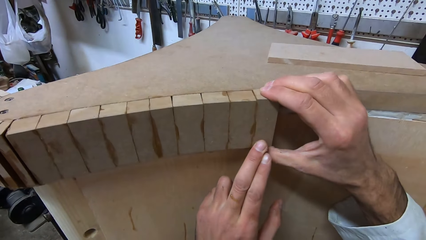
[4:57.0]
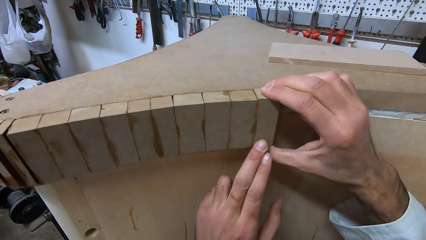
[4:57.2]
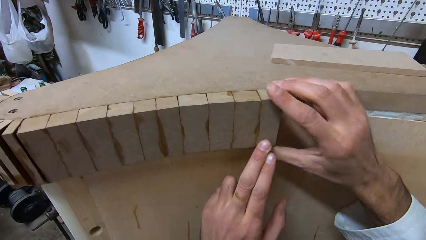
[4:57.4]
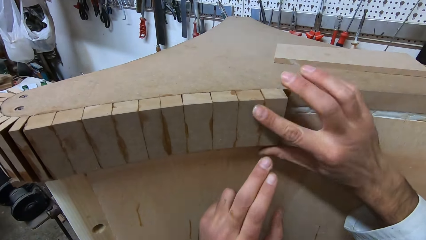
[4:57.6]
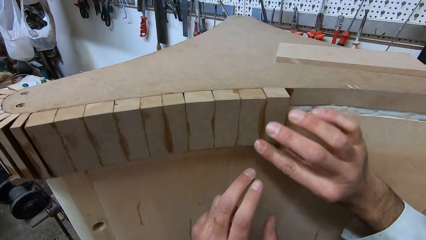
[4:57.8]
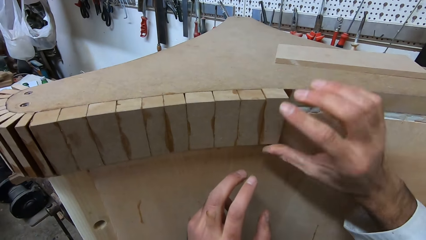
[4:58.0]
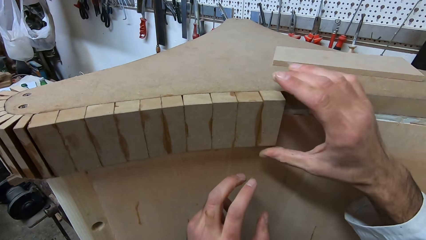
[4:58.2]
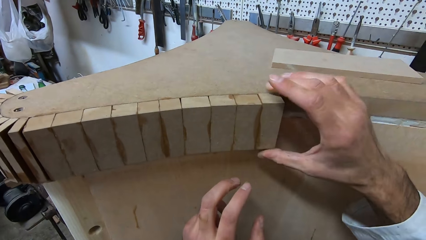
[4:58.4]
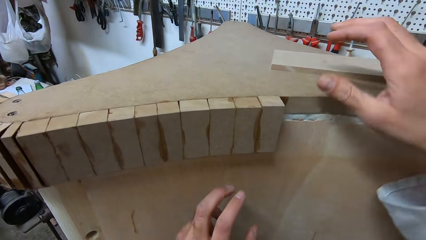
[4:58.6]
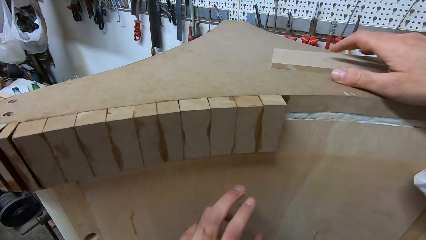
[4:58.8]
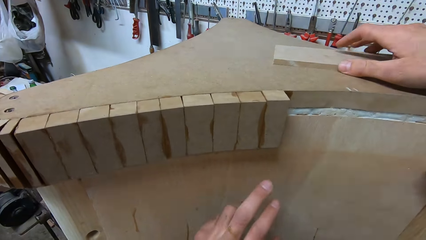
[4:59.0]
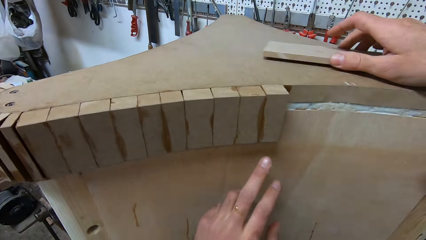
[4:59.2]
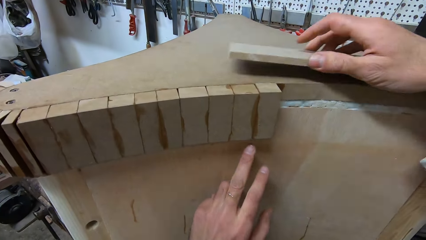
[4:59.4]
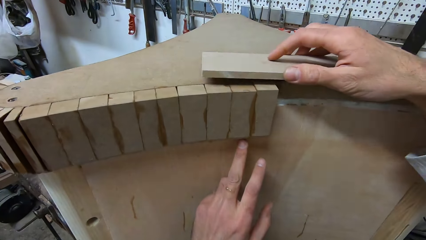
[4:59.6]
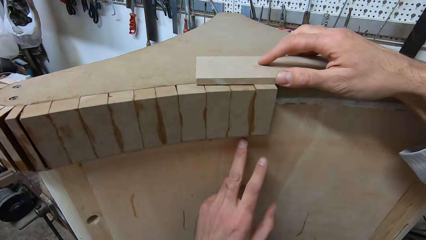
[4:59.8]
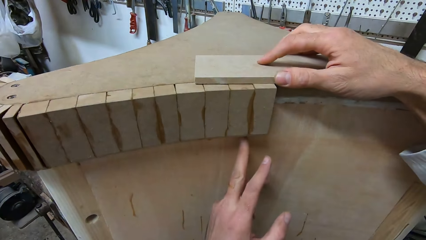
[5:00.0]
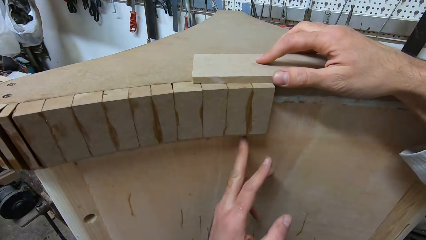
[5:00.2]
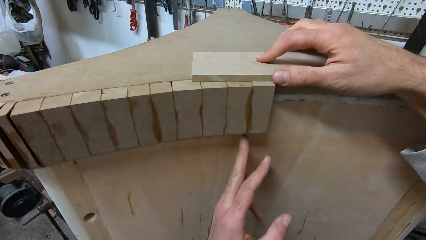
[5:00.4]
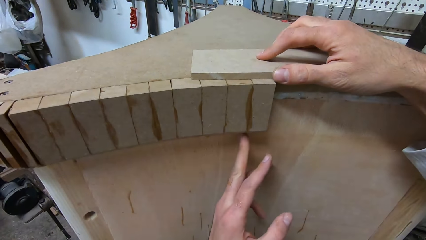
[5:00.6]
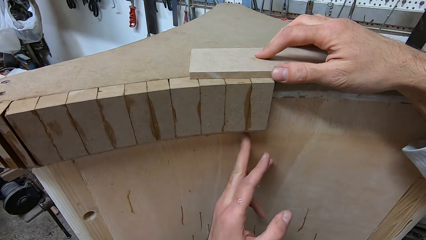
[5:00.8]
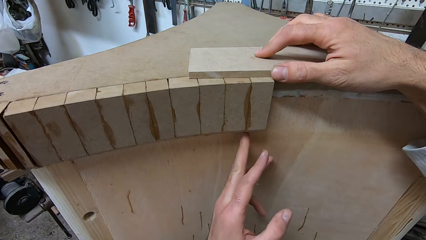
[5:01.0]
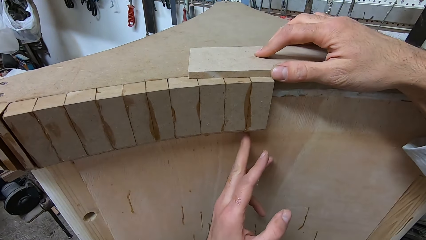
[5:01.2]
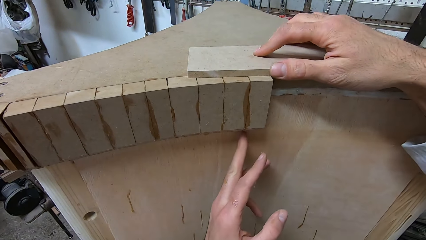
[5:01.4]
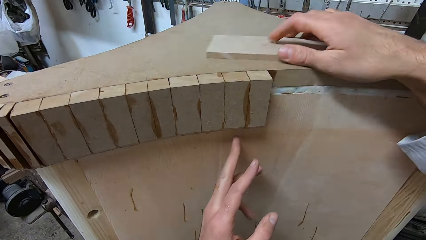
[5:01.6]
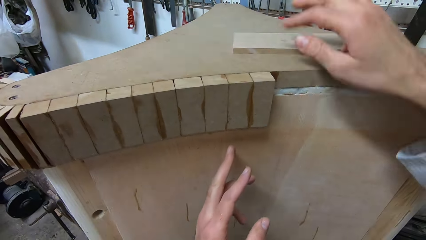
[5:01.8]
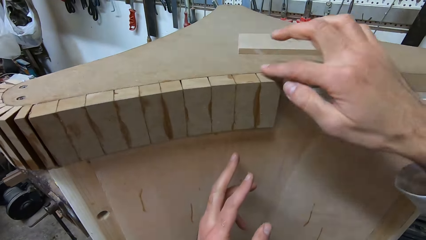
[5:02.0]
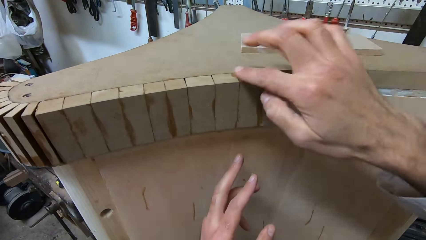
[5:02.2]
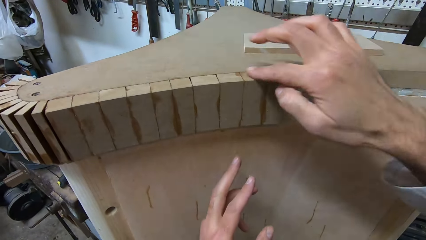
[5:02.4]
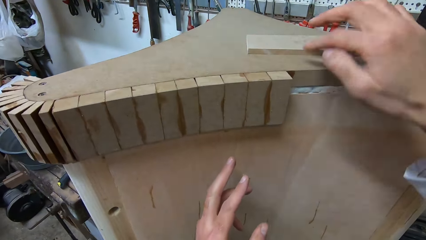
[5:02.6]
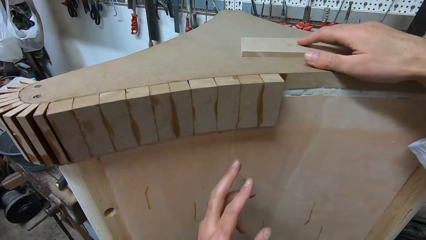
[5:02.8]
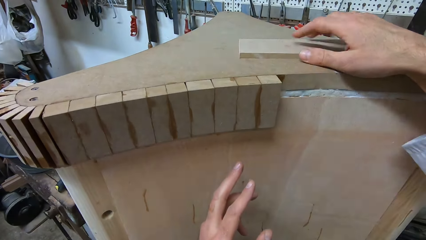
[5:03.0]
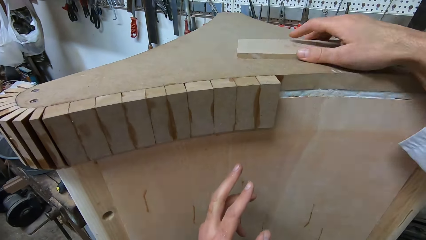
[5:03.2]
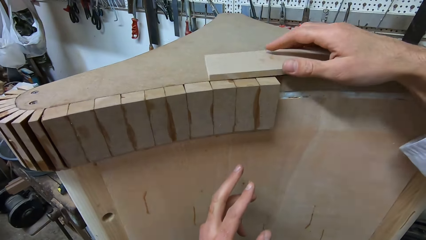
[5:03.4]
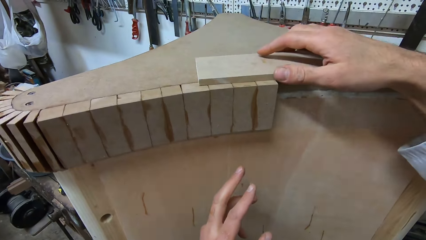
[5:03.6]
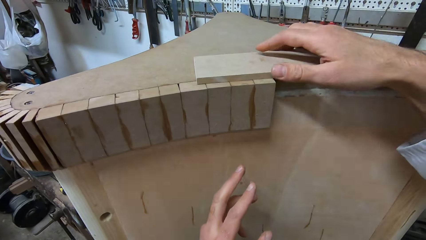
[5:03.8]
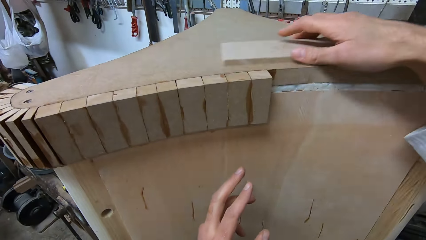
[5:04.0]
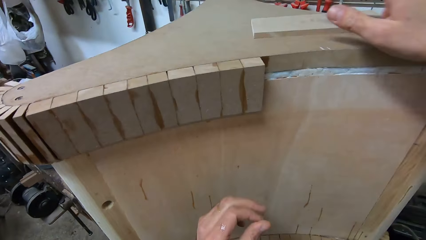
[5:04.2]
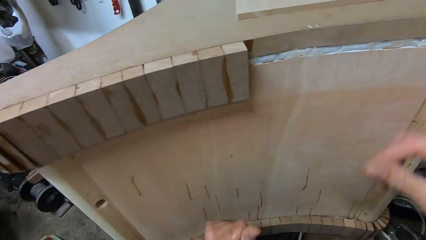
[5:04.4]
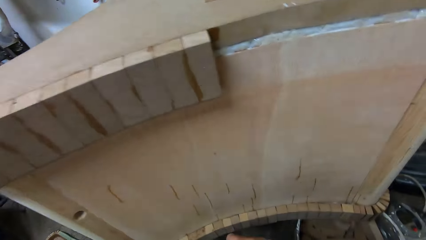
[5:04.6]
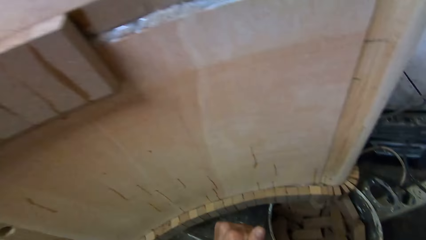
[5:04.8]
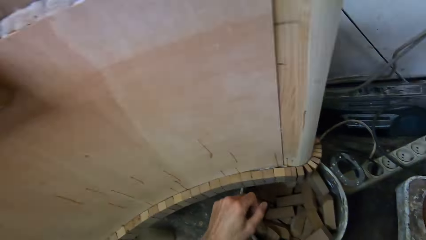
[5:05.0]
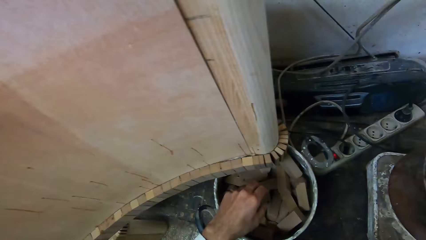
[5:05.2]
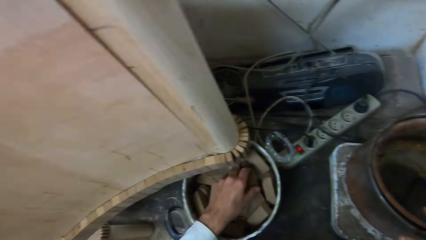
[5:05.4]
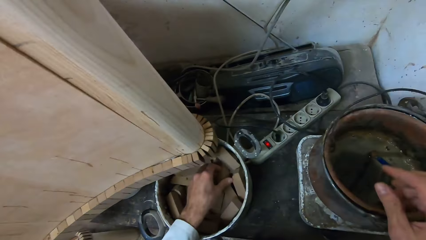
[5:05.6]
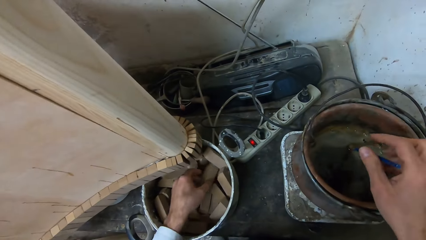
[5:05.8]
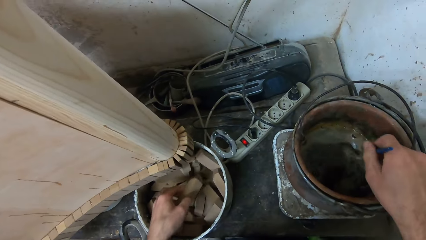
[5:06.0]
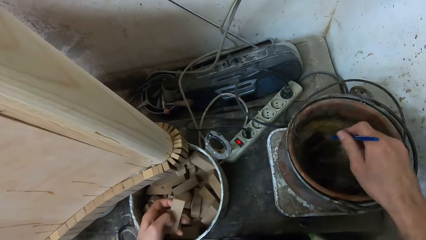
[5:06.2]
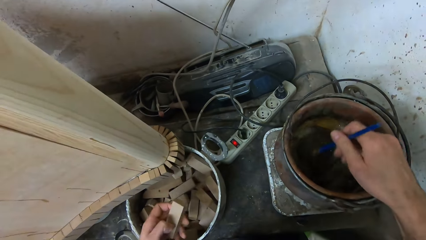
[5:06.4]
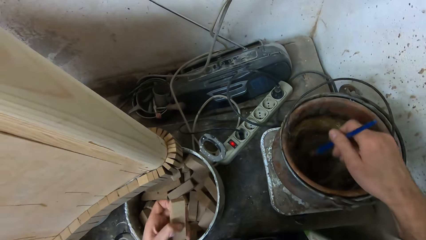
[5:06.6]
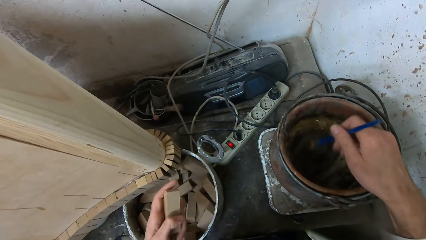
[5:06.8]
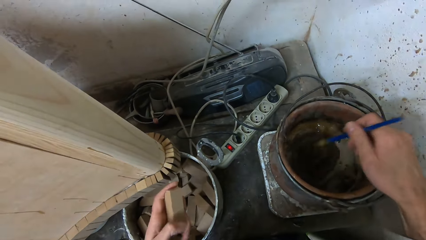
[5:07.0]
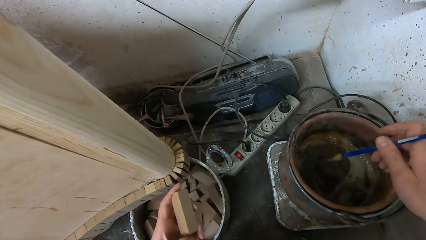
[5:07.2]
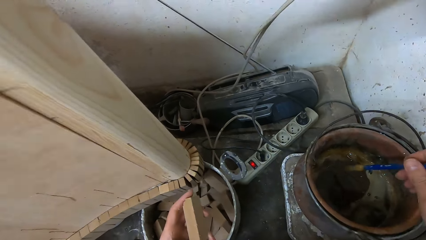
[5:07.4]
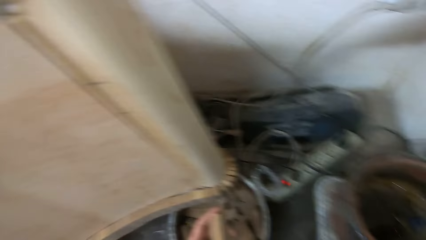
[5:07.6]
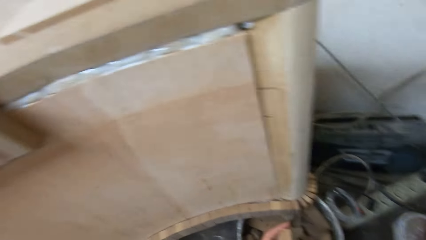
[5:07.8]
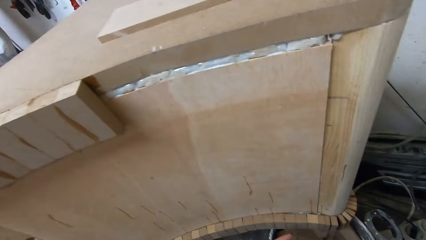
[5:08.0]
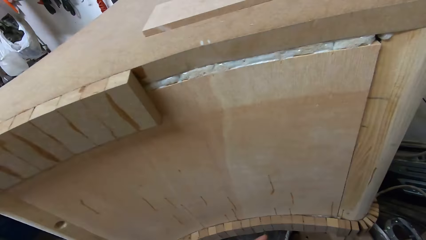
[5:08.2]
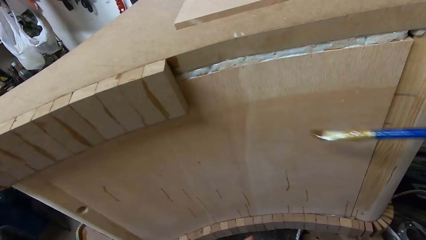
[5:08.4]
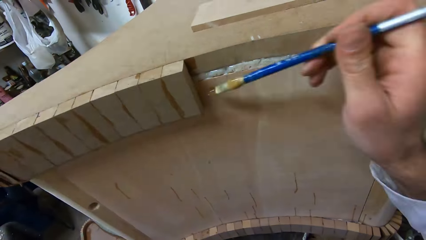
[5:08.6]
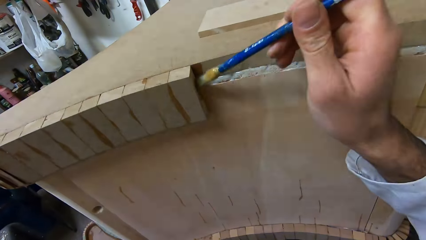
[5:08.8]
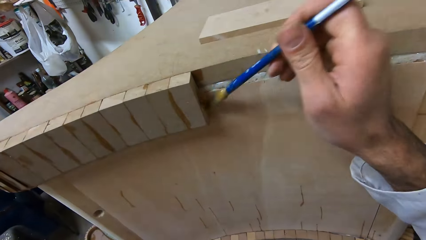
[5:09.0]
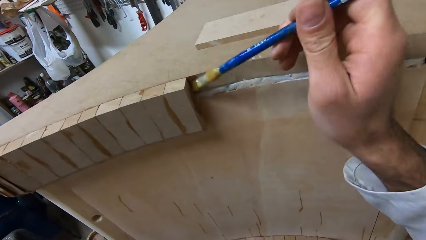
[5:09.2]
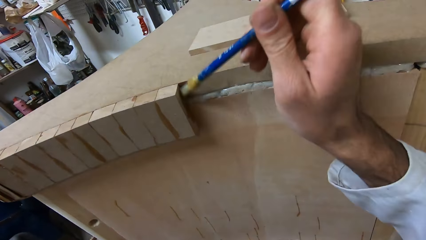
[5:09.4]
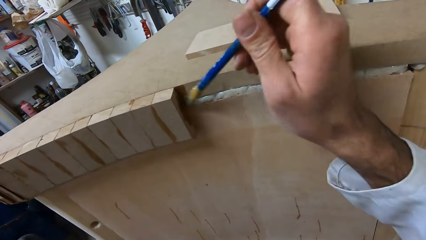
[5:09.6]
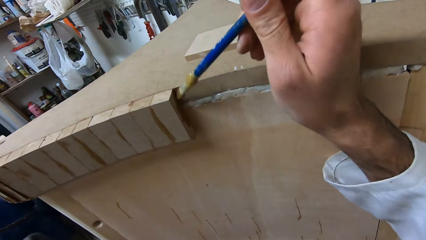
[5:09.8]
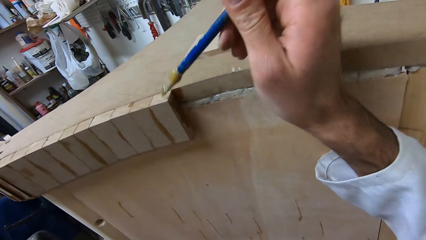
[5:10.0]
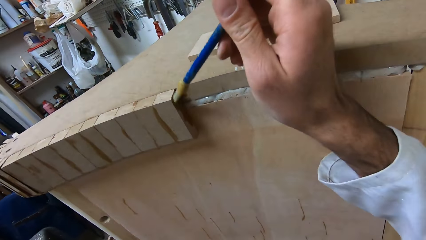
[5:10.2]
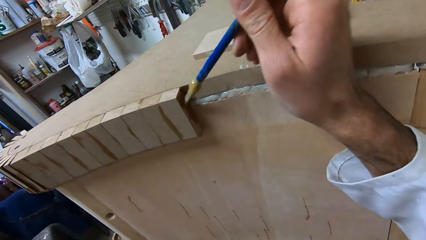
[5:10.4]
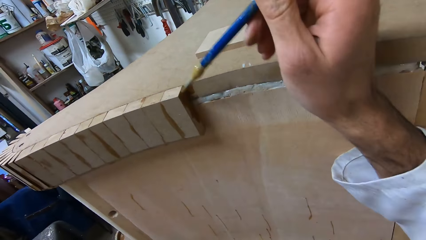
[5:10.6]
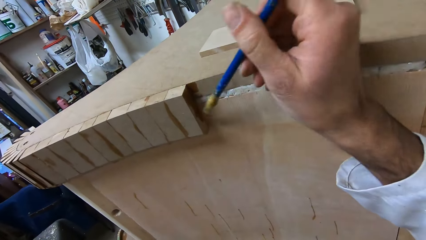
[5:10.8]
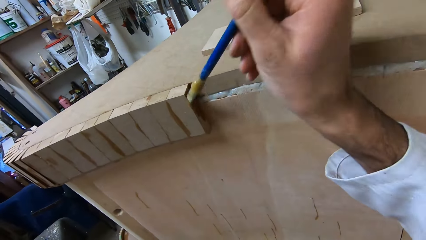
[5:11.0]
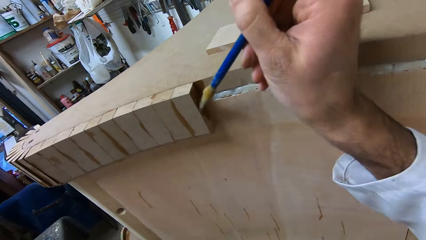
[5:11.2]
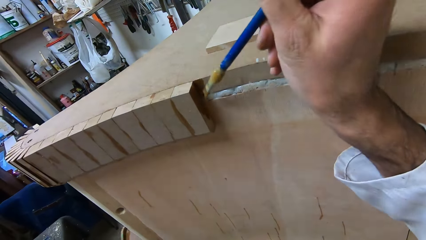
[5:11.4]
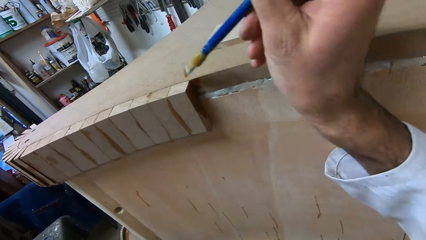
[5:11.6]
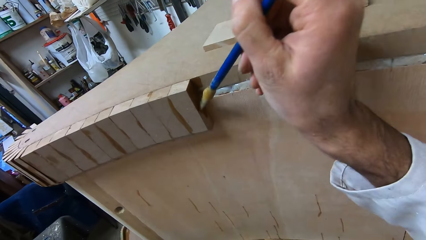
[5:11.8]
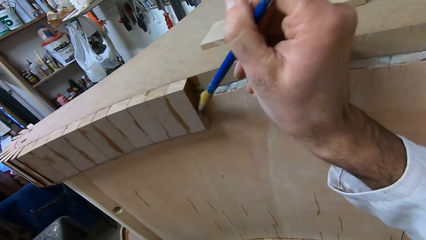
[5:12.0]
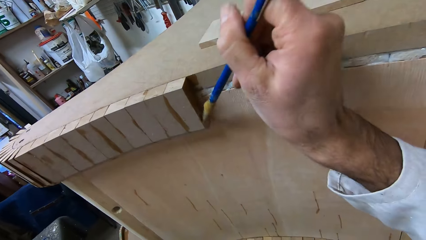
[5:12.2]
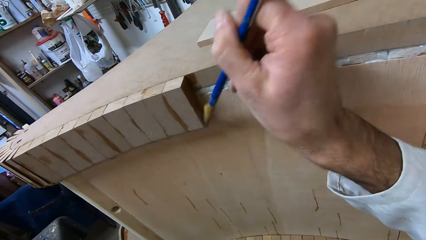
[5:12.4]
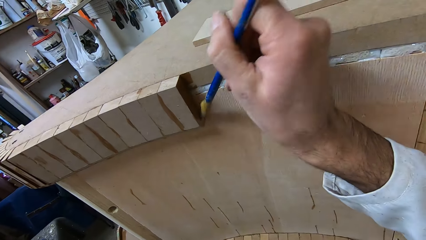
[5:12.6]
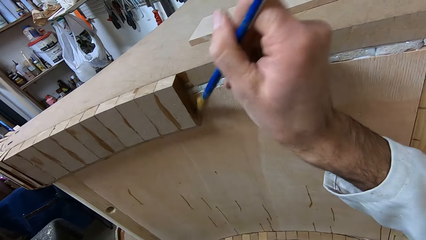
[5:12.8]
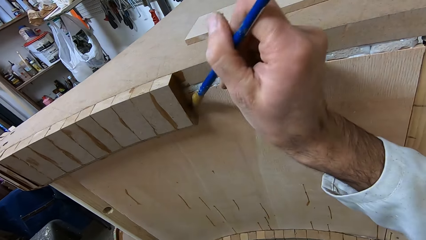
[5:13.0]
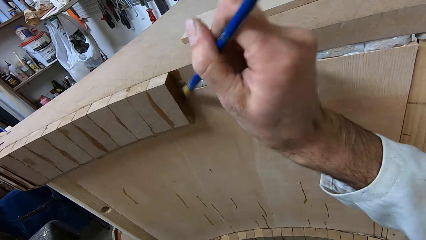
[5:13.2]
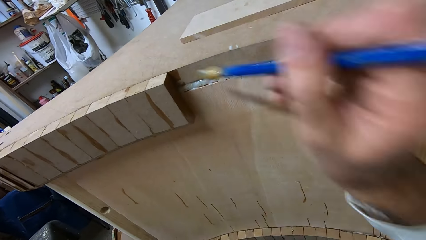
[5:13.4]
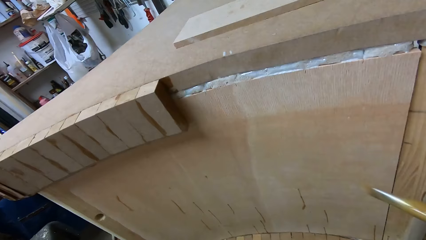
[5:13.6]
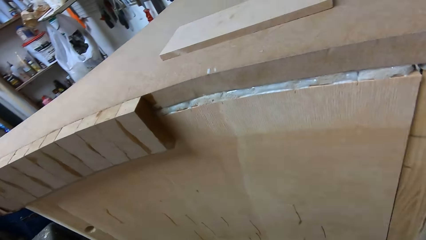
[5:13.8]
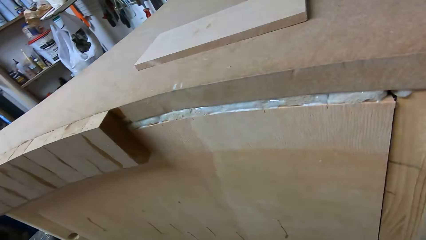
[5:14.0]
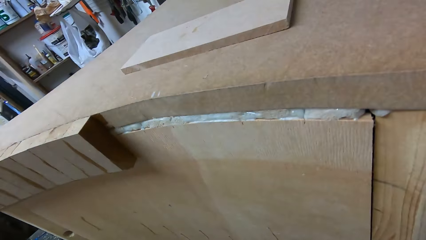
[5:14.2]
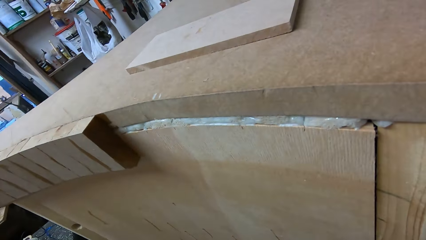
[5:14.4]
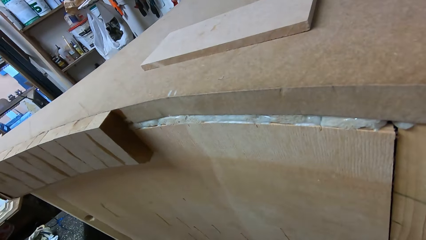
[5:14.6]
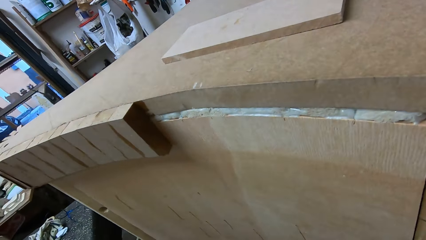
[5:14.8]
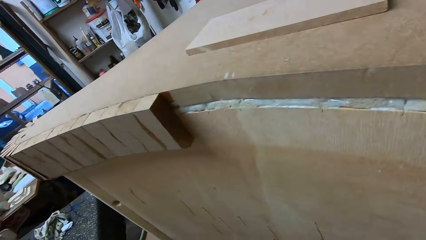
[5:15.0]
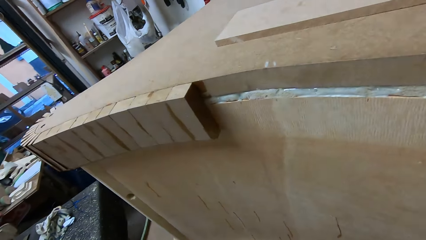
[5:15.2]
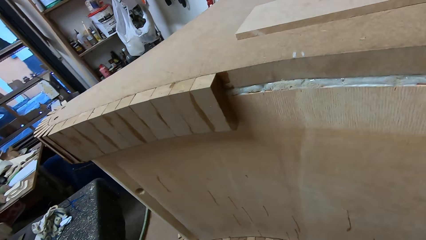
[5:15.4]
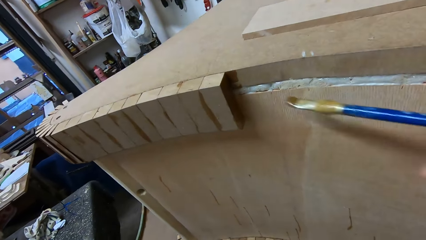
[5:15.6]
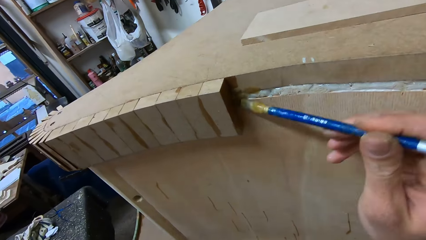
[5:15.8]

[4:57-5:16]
The camera wearer wipes off the glue on the wood with their right hand. They move the wood on the top of the furniture. They put the wood on top of the small woods. They move the wood on the top of the furniture. They wipe off the glue on the wood with their right hand. They move the wood on the top of the furniture. They put the wood on top of the small woods. They move the wood back on the top of the furniture. They turn to where the pot is. They pick up the glue brush in the bucket of glue. They stir the glue with the glue brush. They pick up a piece of wood from the bucket. They turn to the table. They apply glue to the furniture with the glue brush. They take their right hand off the table.
